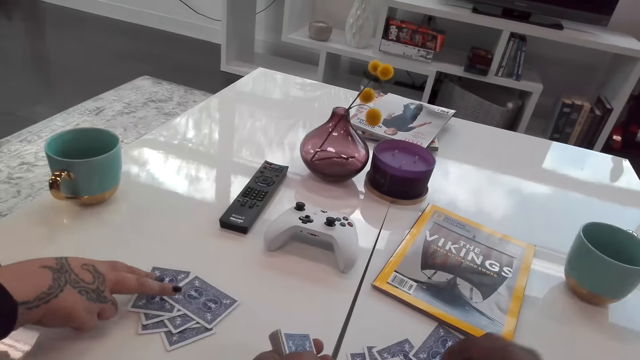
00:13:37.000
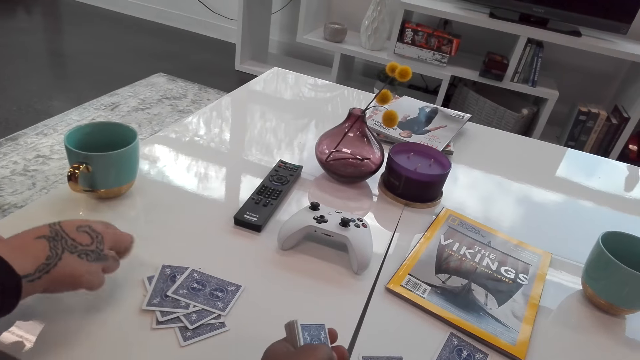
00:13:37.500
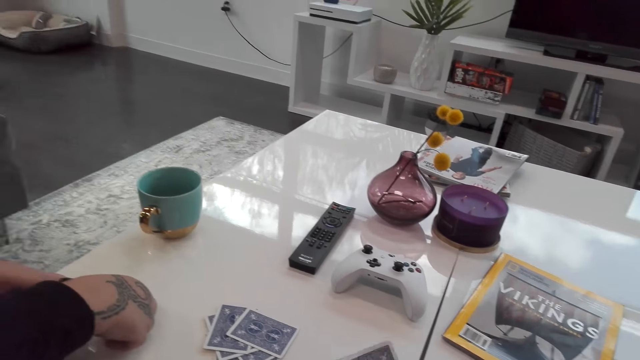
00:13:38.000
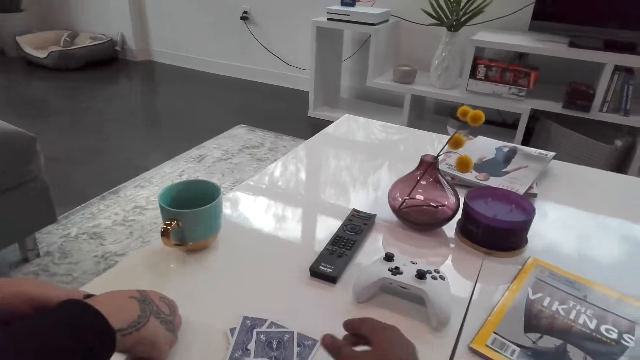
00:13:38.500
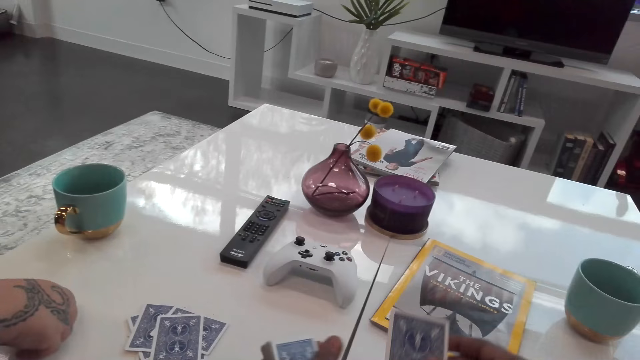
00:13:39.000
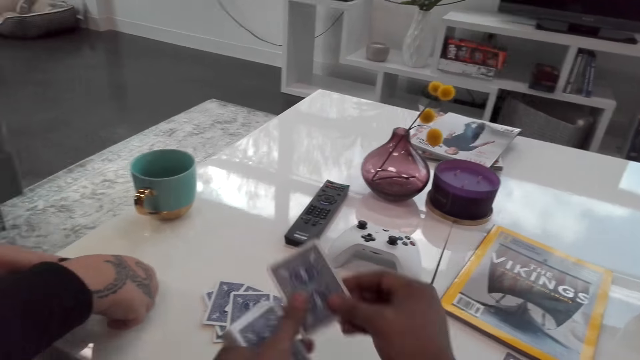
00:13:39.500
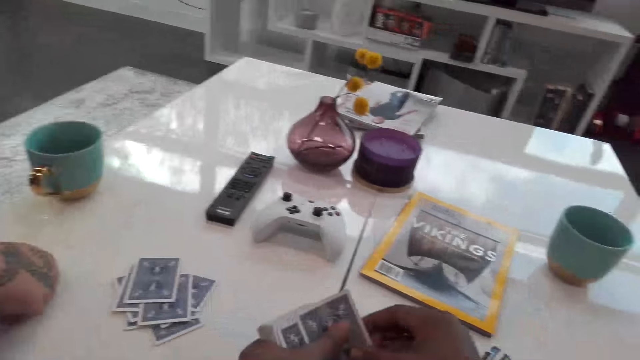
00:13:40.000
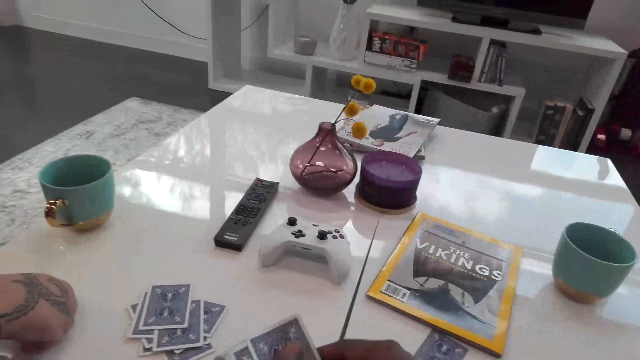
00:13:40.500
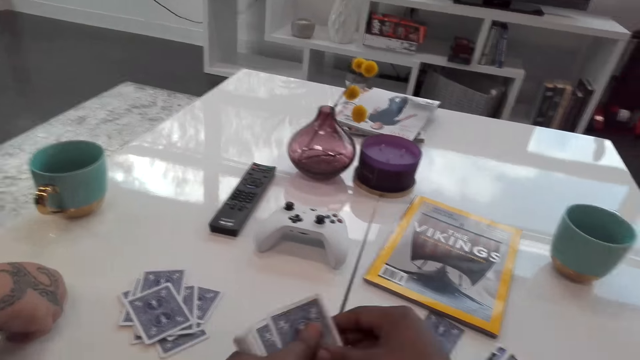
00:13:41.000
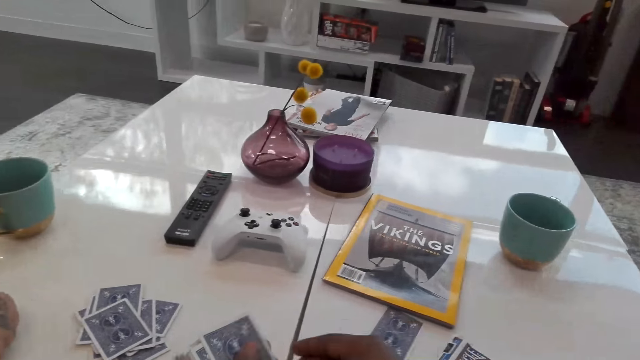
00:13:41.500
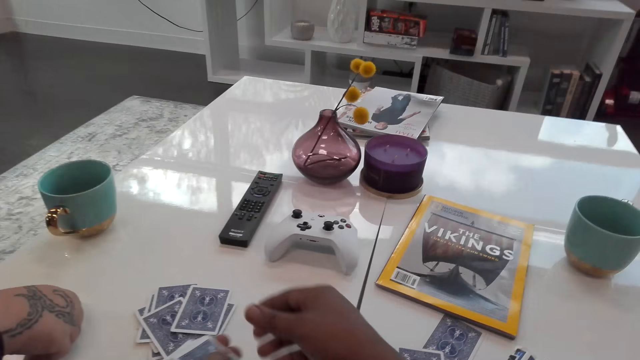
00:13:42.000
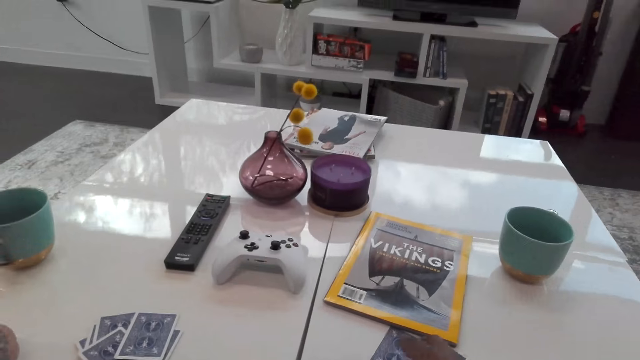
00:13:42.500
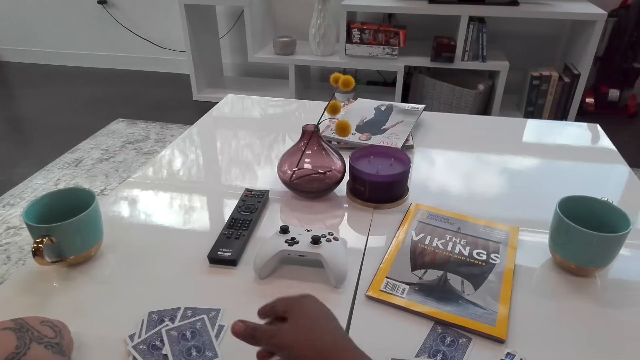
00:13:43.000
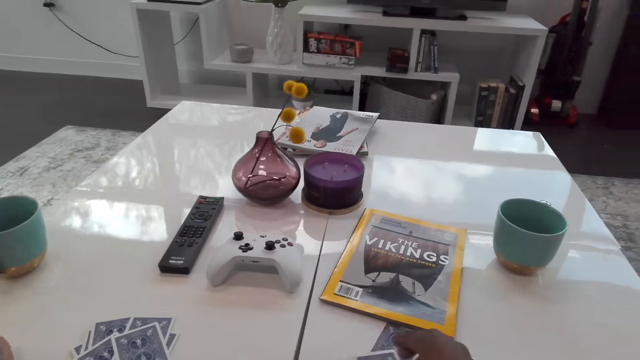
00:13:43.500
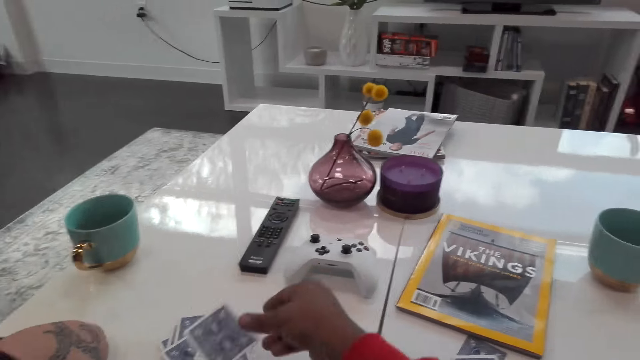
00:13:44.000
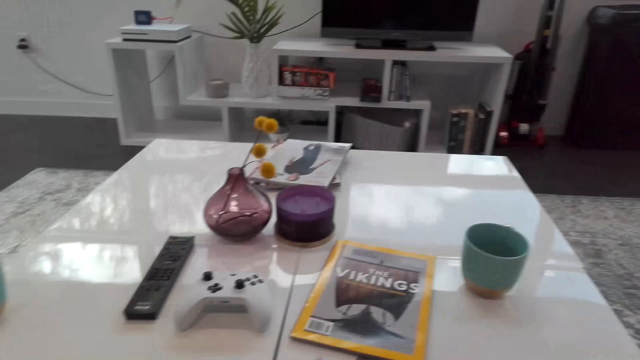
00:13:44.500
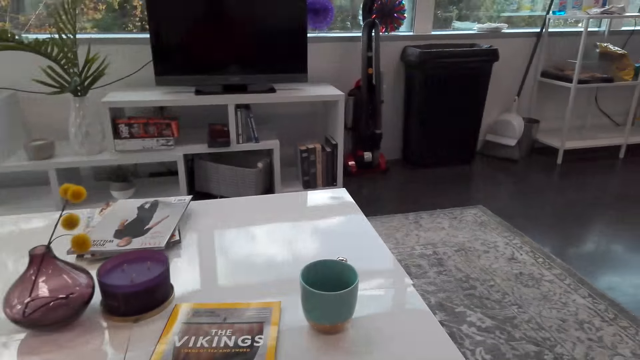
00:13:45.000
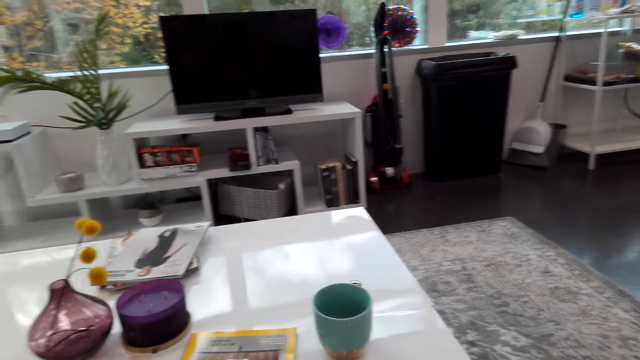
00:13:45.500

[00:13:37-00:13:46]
A woman points at the cards. The camera wearer dialogues with the woman. They drop a card. They count the cards.

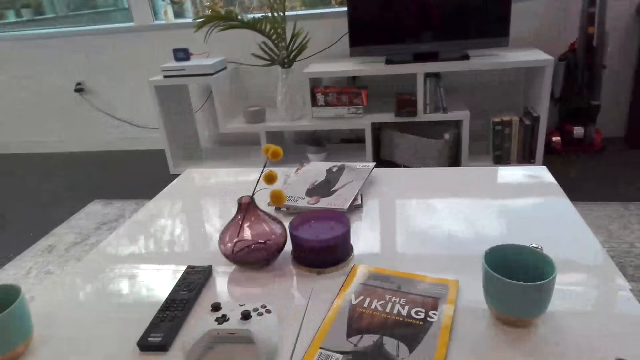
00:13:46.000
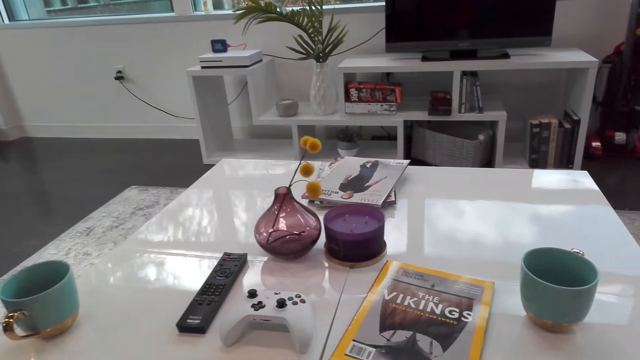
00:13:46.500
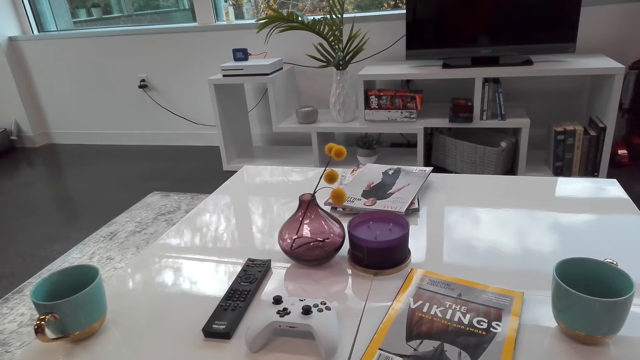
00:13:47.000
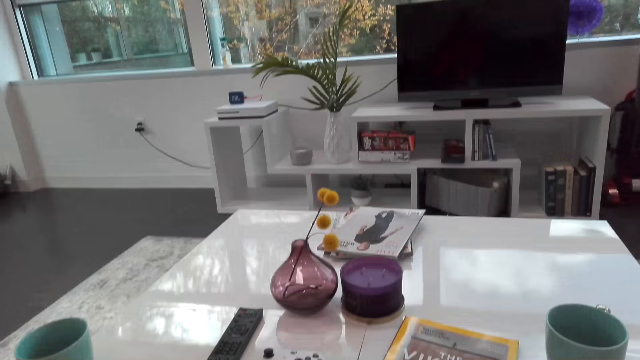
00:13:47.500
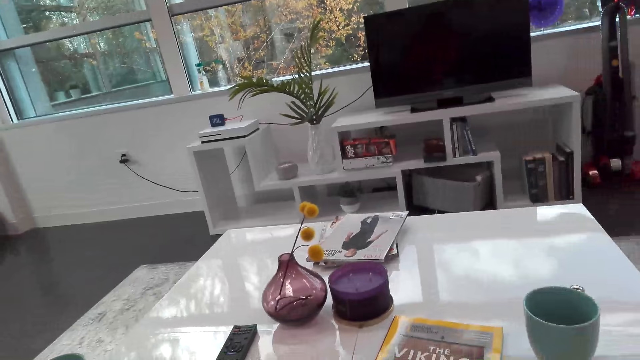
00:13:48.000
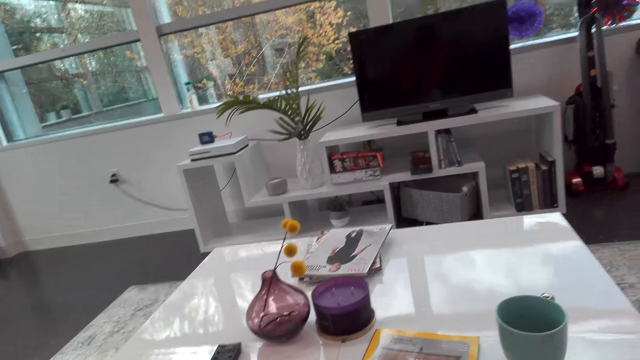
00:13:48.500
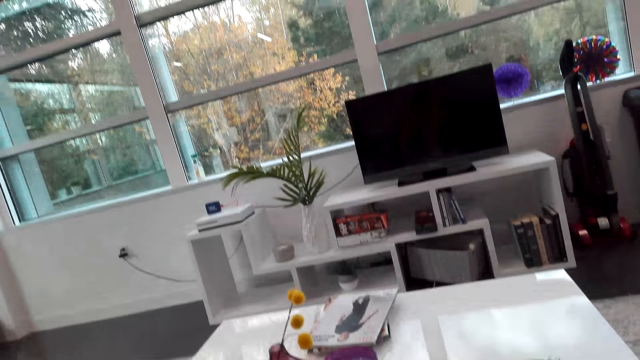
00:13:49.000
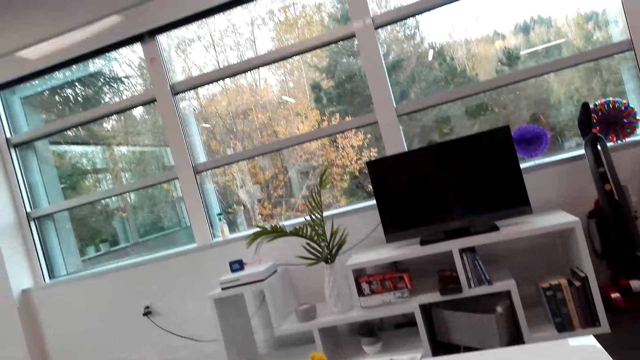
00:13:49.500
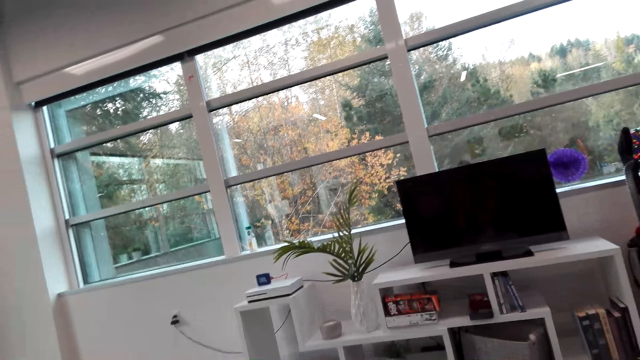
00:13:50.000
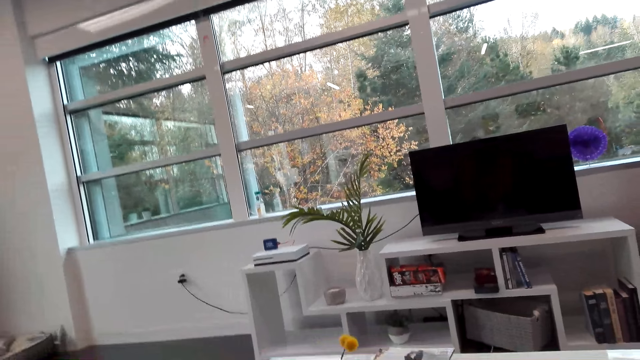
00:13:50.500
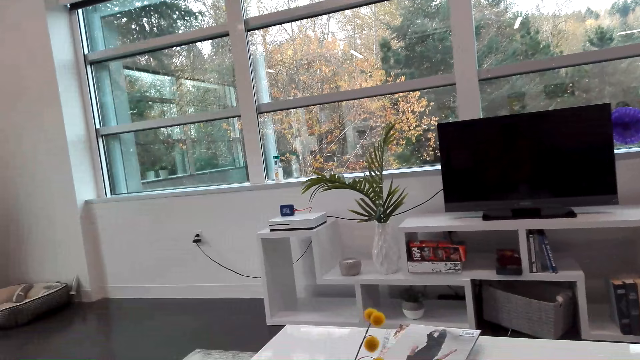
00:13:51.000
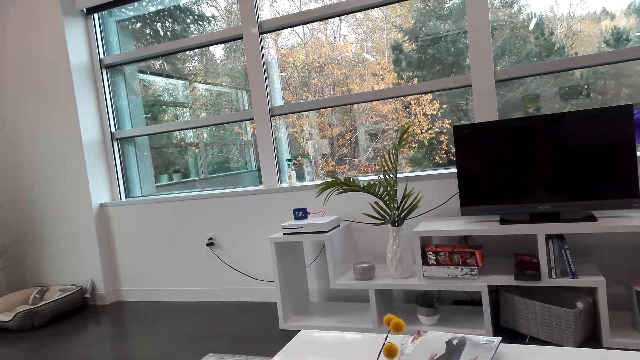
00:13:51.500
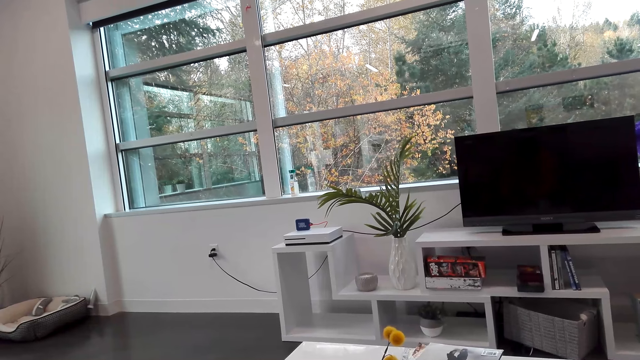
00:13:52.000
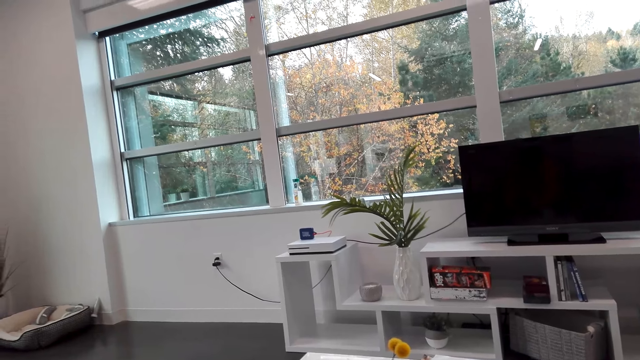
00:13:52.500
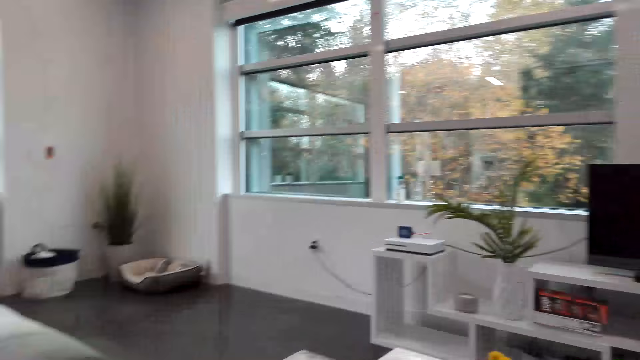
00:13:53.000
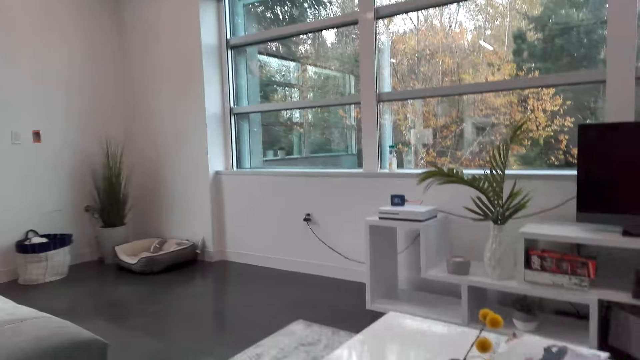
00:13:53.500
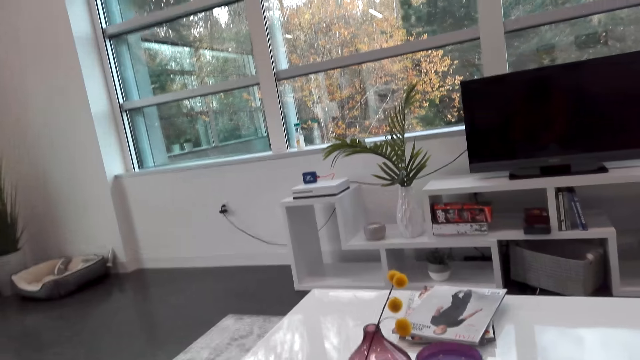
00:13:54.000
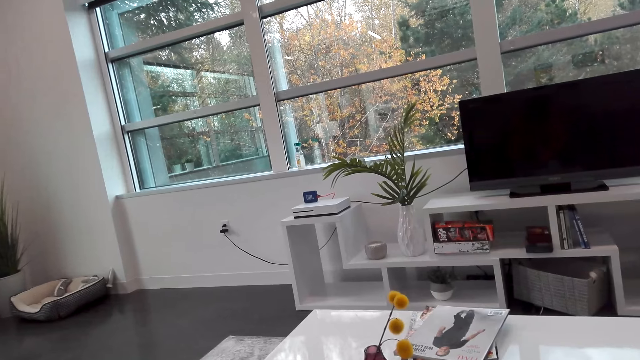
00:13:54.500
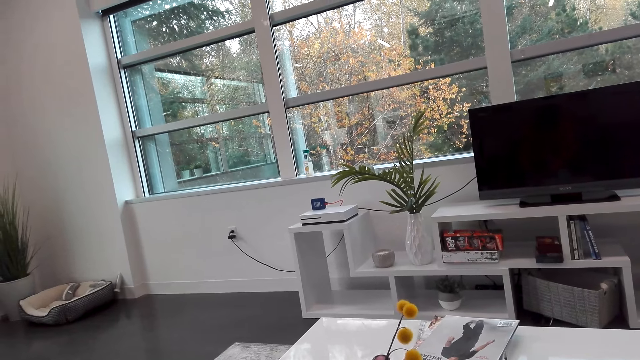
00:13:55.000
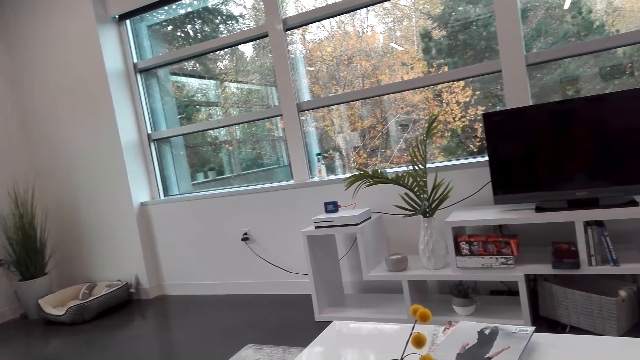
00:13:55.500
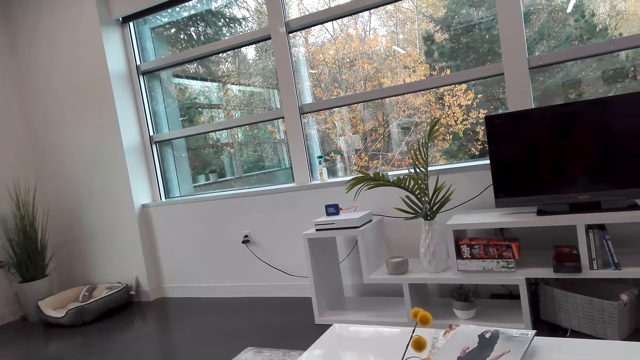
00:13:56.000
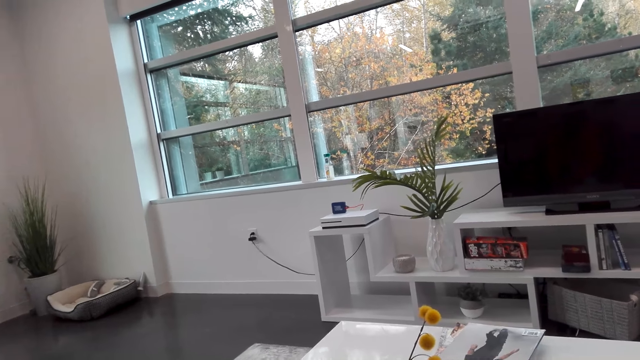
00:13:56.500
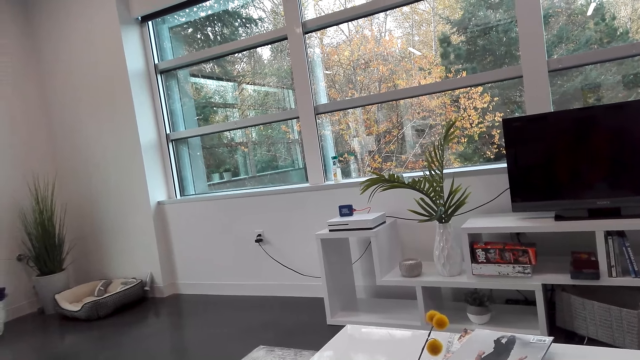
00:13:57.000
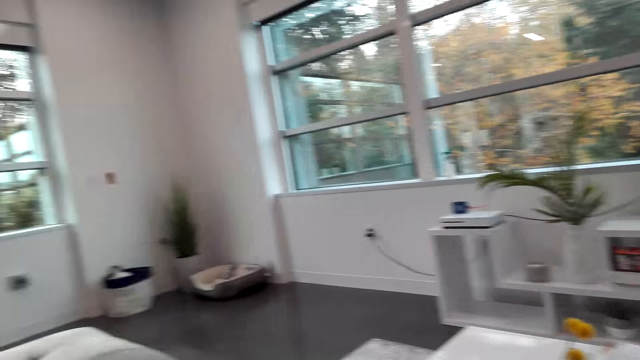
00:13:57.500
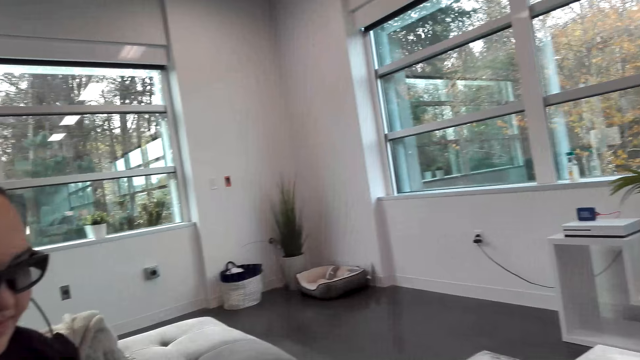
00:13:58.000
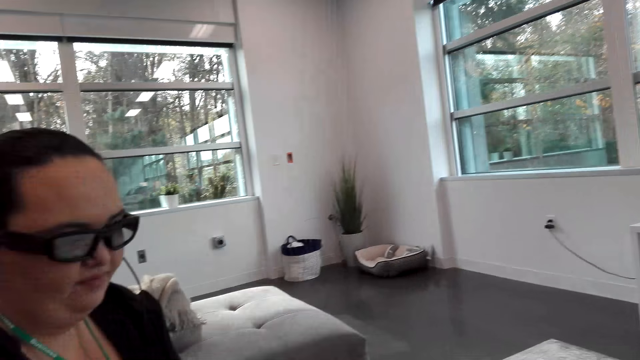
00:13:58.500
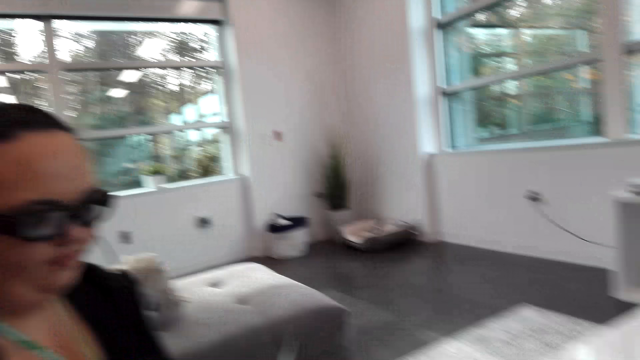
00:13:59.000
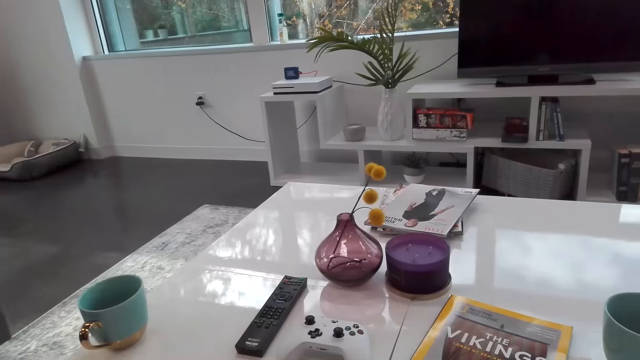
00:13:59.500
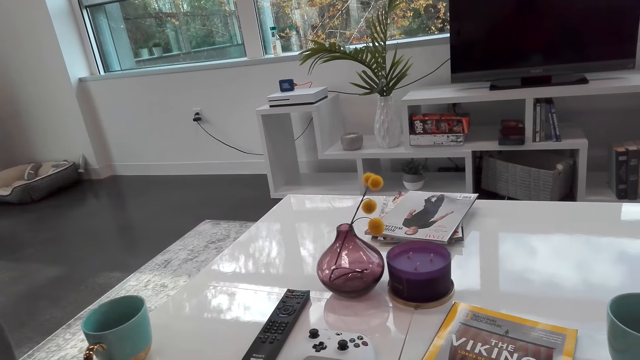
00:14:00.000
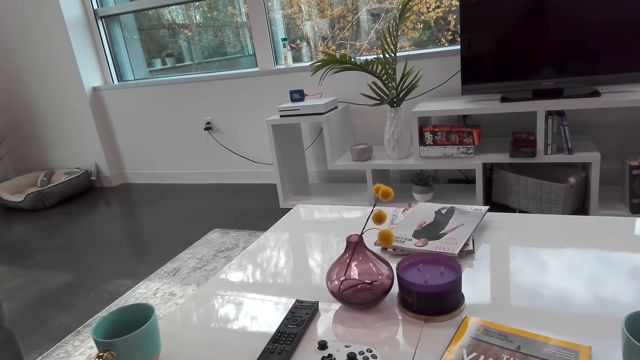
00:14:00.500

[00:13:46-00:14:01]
The camera wearer looks around. They dialogue with a woman. They dialogue with the woman.
